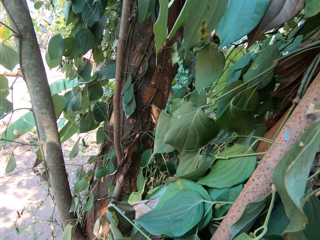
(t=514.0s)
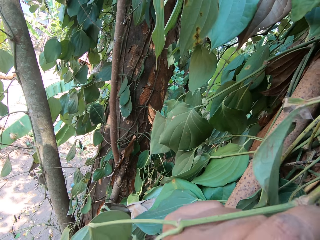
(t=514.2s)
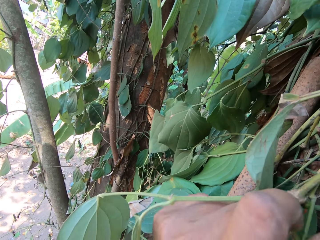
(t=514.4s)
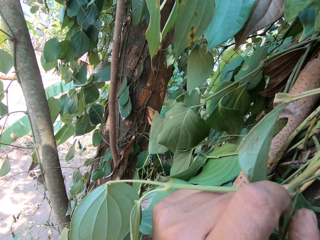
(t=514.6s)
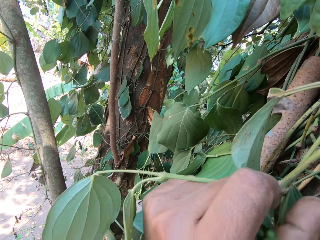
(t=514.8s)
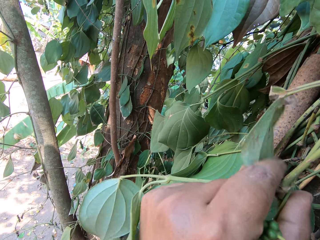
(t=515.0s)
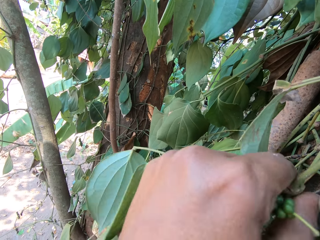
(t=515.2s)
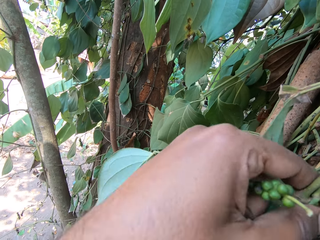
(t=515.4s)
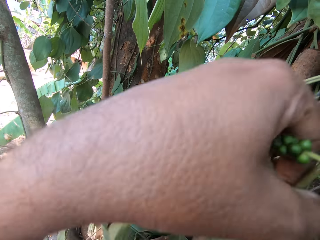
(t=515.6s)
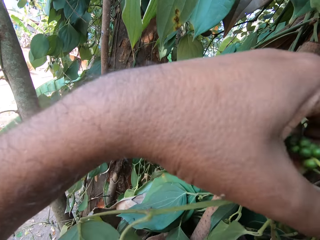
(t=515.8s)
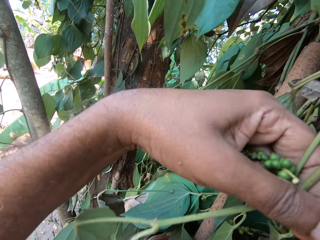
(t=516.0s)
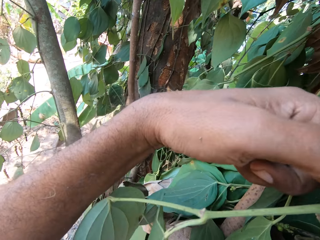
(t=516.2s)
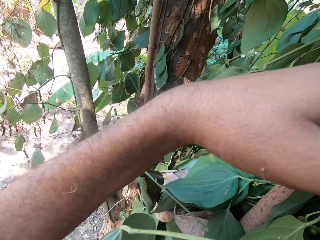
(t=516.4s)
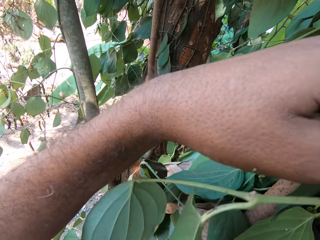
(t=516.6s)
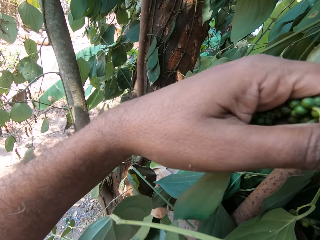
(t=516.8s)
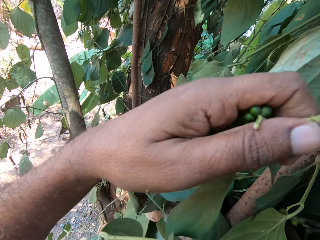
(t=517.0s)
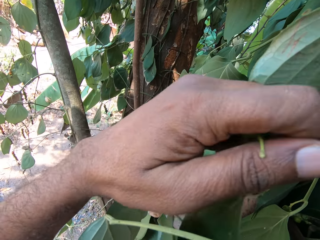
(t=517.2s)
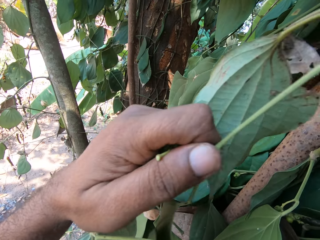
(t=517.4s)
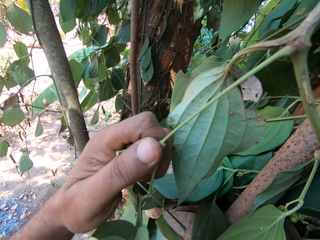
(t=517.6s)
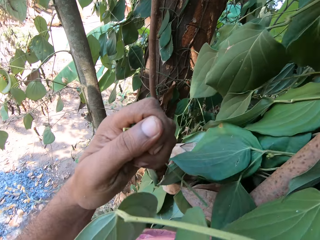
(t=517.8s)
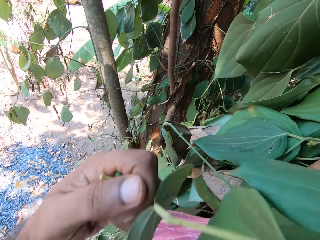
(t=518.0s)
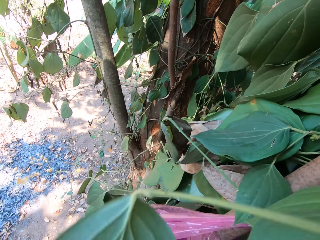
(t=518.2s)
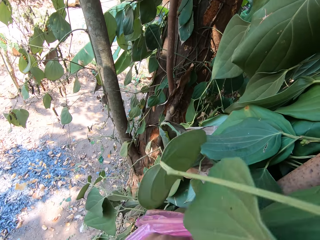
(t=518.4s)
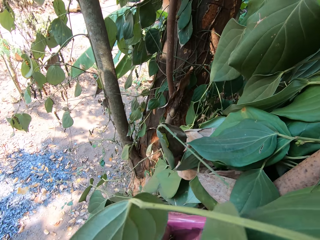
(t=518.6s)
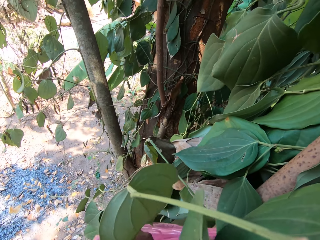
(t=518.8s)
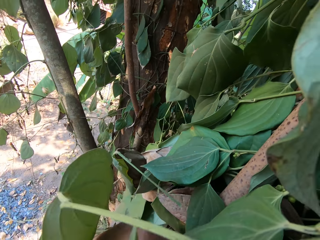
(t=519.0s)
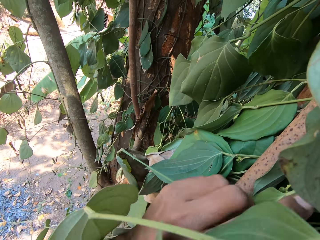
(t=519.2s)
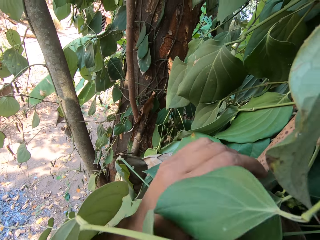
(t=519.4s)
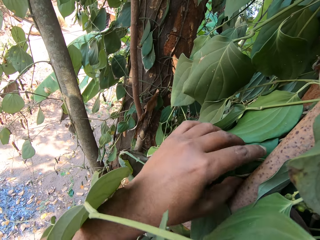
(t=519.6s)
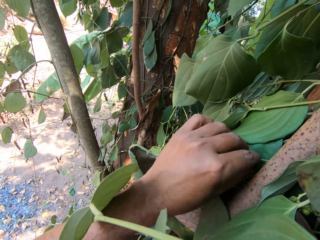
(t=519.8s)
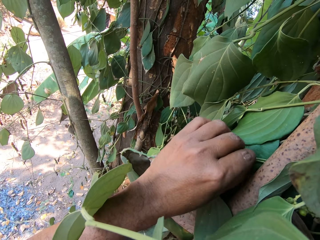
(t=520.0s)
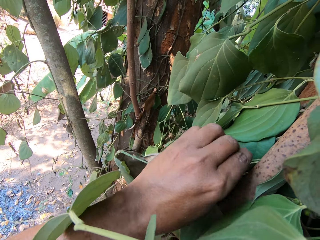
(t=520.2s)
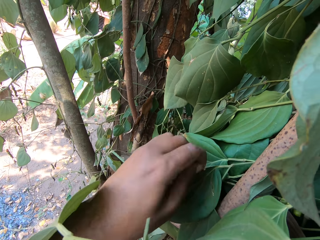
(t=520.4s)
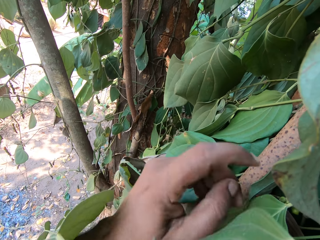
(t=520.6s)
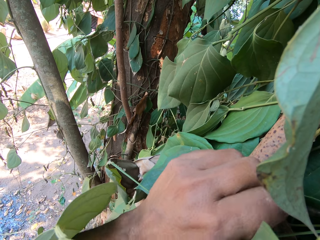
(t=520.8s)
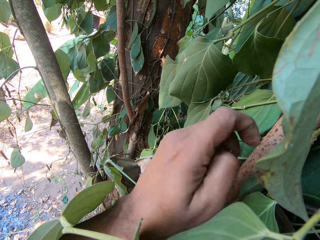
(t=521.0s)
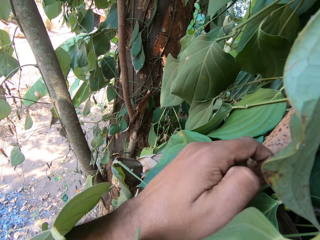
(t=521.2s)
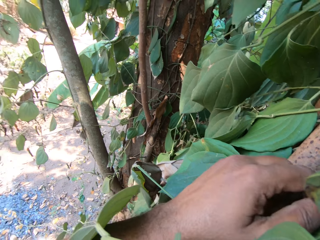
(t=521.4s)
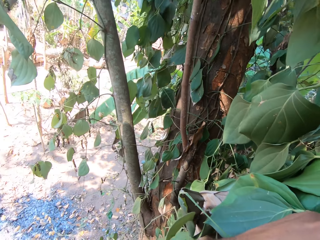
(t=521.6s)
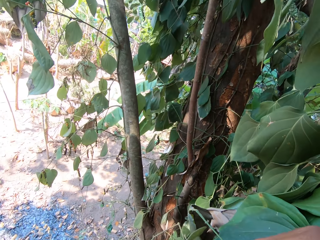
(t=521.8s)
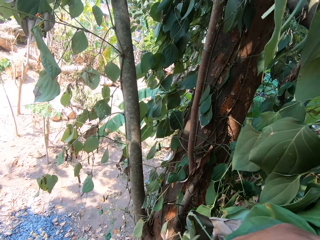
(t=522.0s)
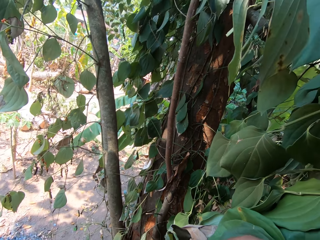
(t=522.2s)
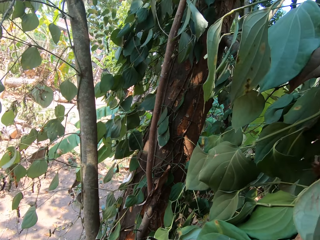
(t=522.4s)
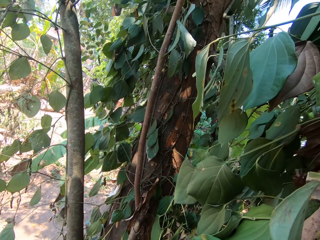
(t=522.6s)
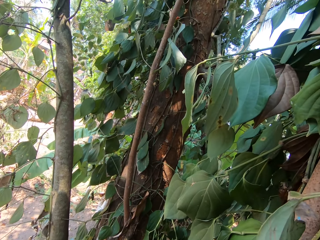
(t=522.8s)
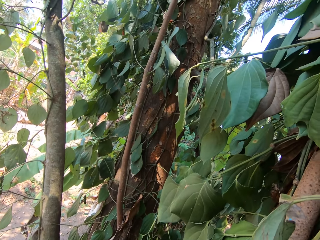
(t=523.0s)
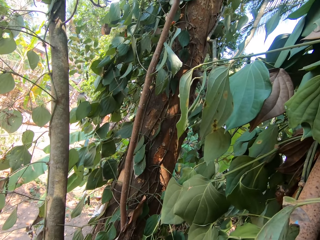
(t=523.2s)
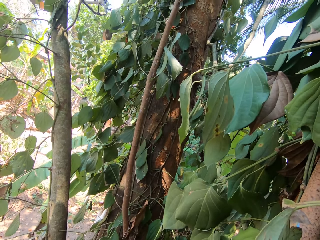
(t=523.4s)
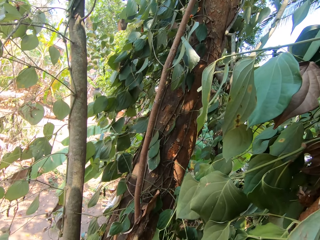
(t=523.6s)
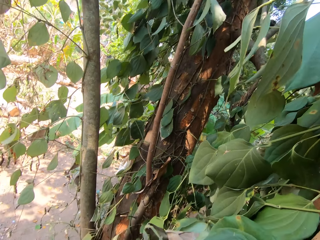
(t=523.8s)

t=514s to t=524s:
The camera wearer cuts some fruits from the tree with his left hand. He places the fruits into a plastic bag by the side of the tree with his left hand. He cuts a leaf from the tree with his left hand. He cuts some fruits from the tree with his left hand.

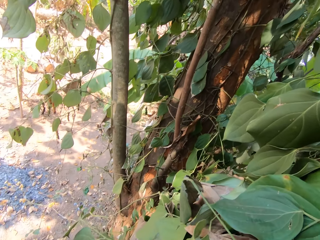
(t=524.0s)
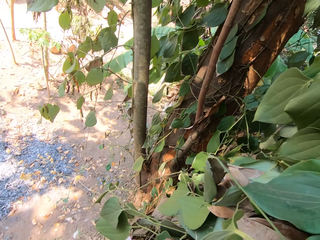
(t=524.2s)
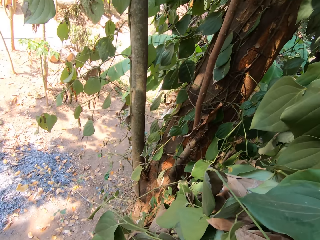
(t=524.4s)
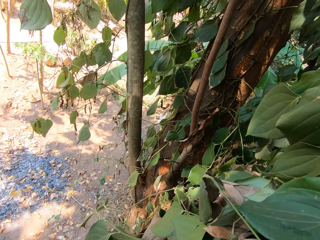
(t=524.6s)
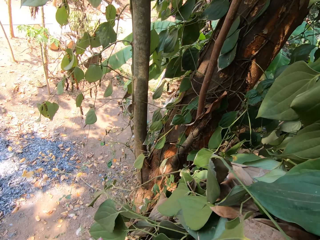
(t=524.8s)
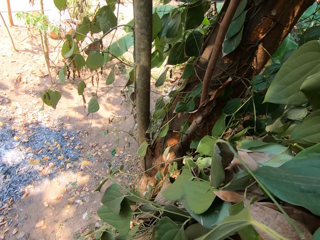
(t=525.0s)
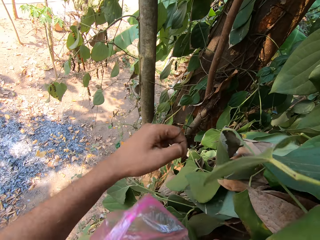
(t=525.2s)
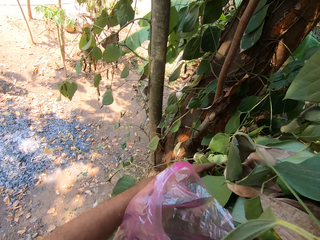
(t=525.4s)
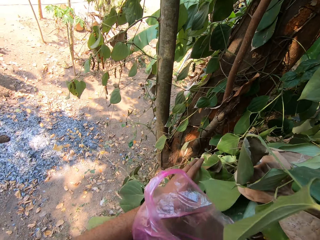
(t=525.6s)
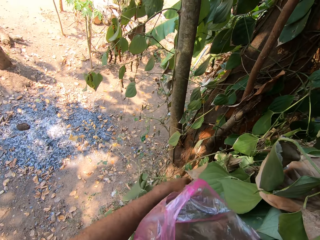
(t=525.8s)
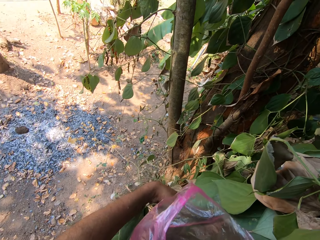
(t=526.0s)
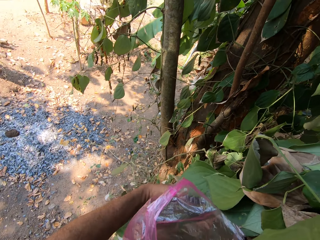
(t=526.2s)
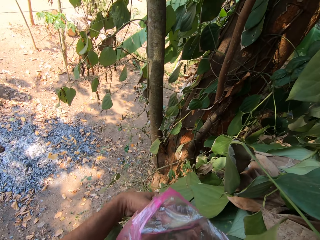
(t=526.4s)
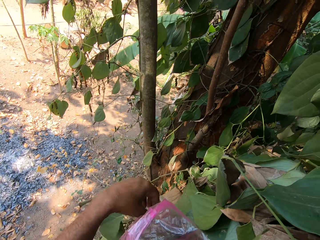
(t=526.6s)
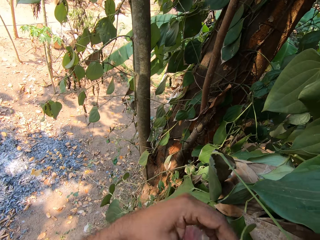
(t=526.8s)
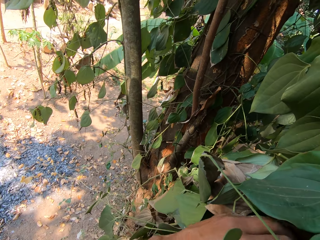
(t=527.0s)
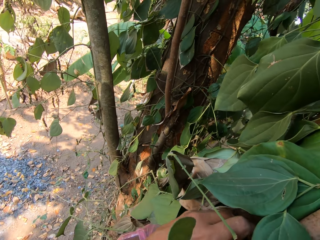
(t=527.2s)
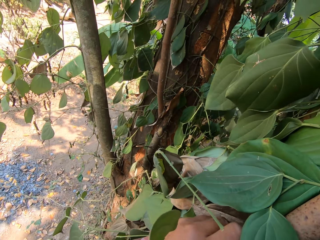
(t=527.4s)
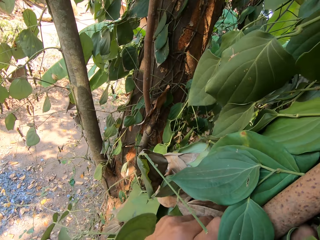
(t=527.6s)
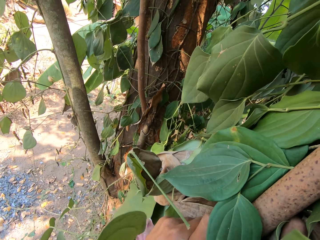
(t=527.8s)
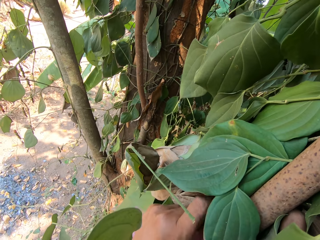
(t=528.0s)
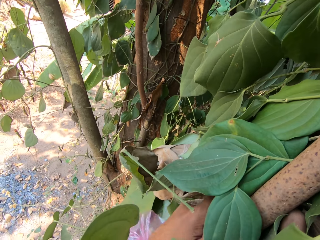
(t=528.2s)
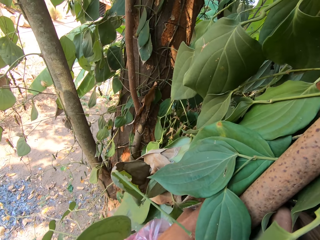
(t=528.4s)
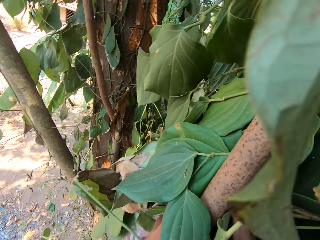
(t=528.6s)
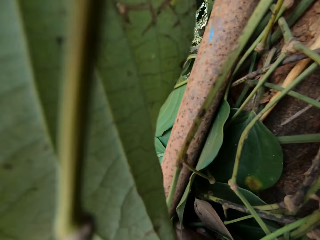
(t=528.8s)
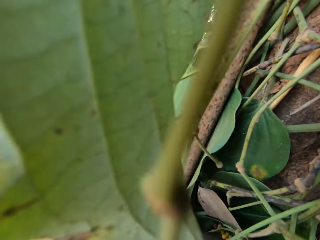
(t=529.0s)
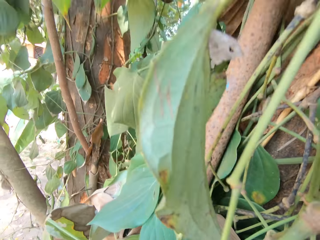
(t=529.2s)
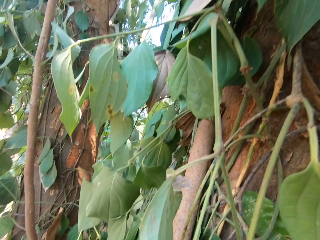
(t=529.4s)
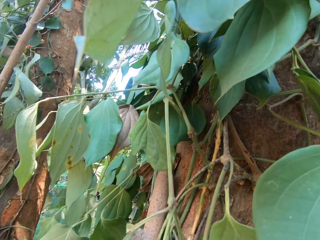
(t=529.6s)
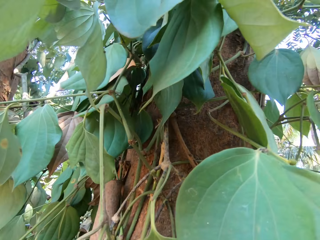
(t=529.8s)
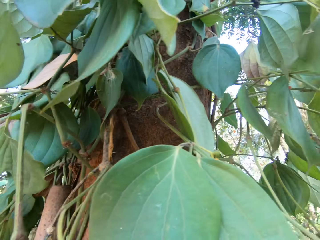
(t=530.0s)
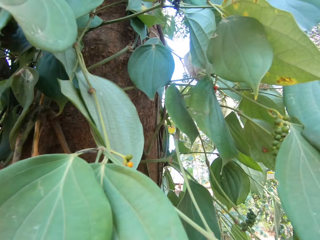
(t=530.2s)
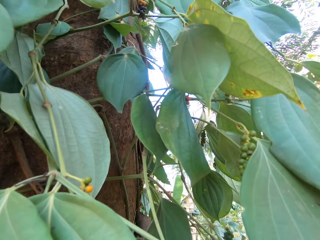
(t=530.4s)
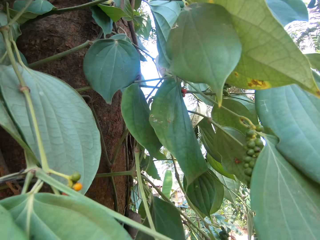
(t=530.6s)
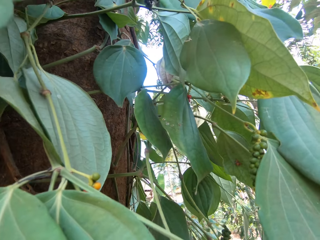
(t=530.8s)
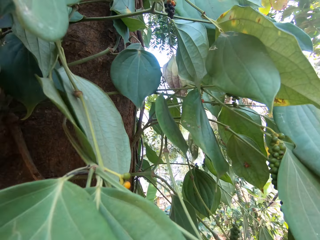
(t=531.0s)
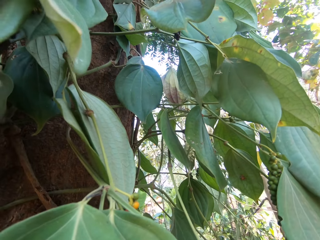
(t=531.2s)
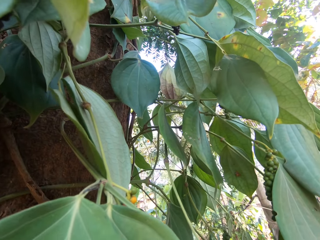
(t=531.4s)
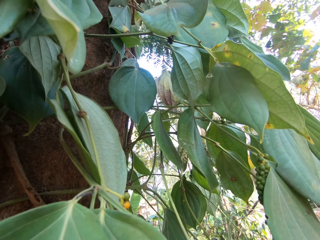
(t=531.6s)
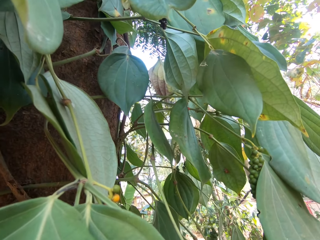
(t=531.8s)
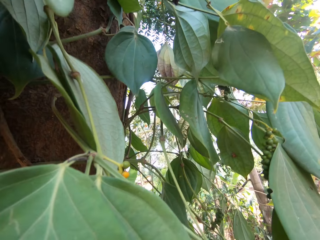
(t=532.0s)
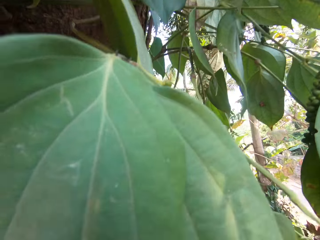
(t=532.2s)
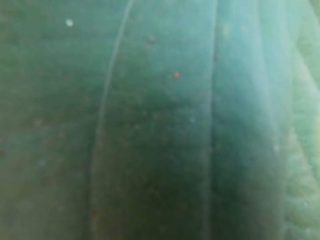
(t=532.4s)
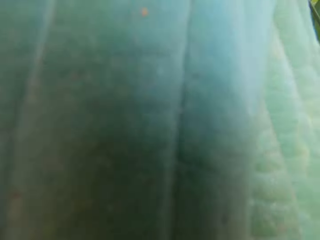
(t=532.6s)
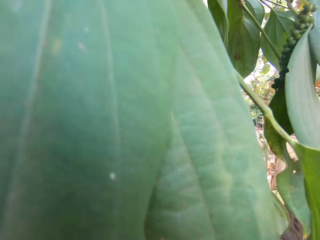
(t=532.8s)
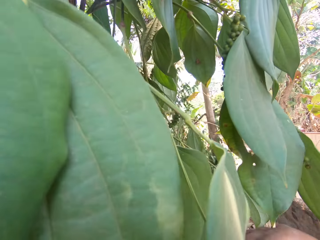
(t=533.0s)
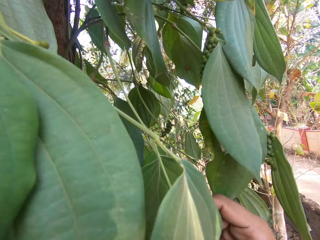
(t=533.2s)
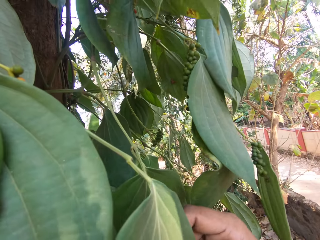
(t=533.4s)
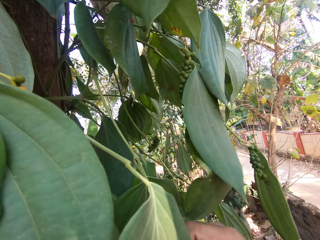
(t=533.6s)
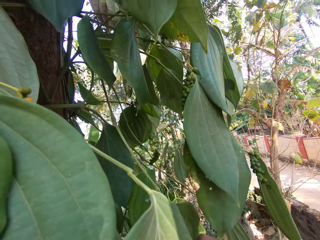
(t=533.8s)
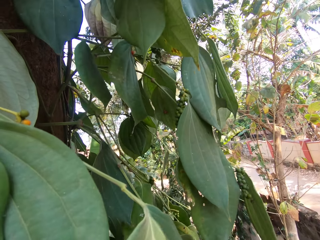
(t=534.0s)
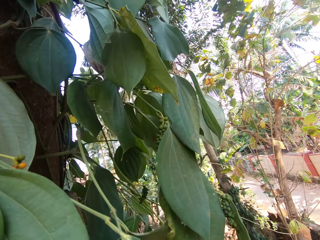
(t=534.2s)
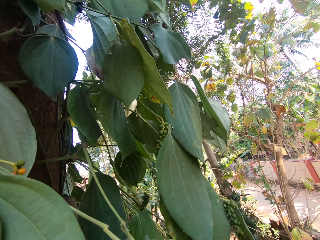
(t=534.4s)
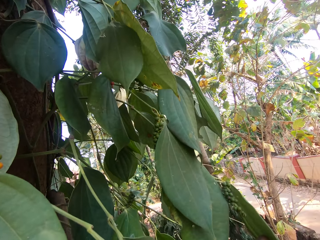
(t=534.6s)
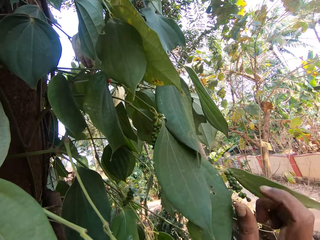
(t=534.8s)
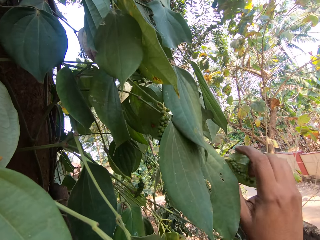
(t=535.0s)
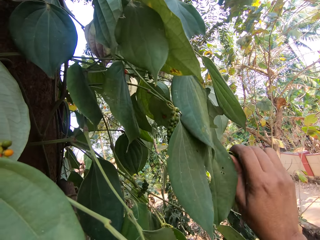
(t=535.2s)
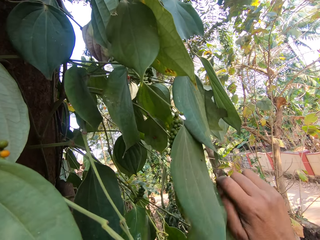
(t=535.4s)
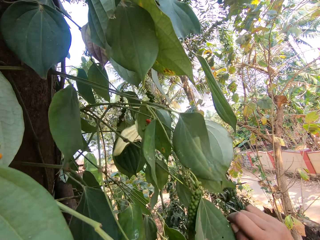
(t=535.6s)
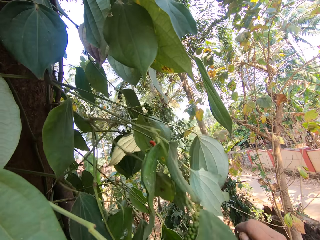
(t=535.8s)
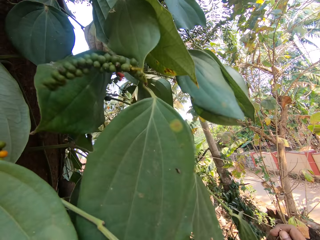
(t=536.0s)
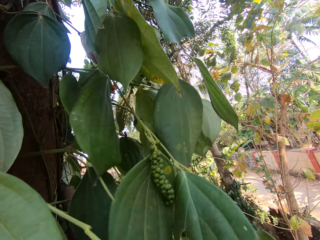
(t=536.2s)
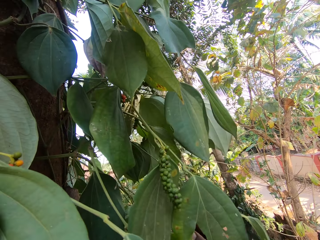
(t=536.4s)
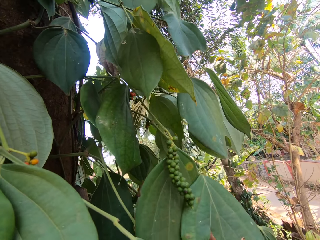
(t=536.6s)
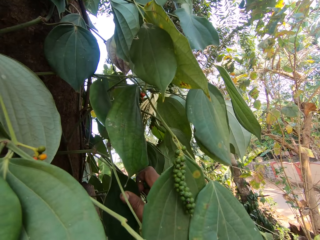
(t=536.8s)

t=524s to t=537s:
The camera wearer touches the leaves from the tree with his left hand. He cuts a leaf from the tree with his left hand. He cuts a leaf from the tree with his right hand. He cuts some fruits from the tree with his right hand.
